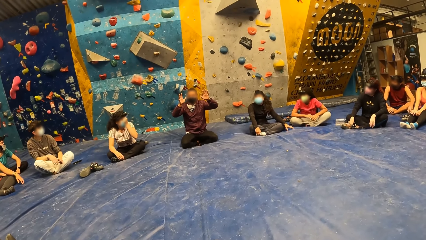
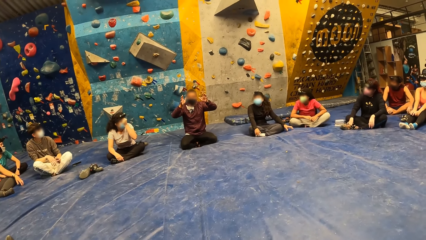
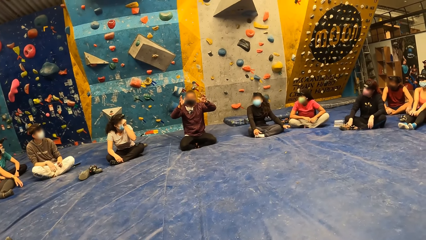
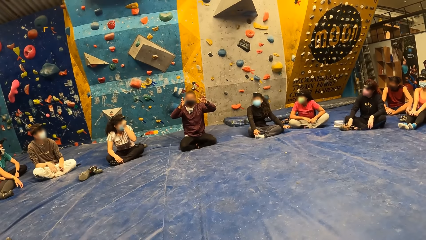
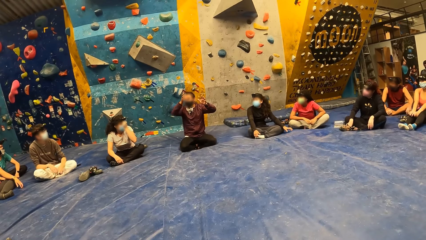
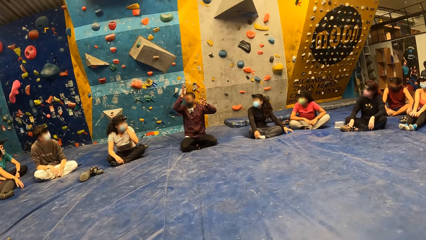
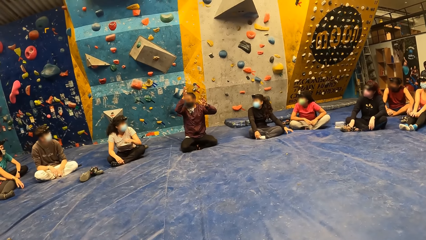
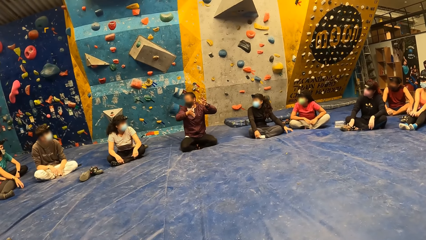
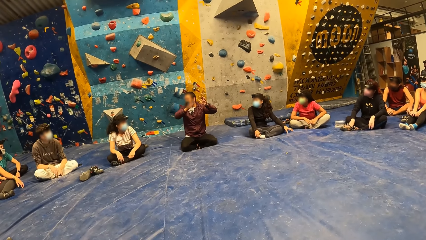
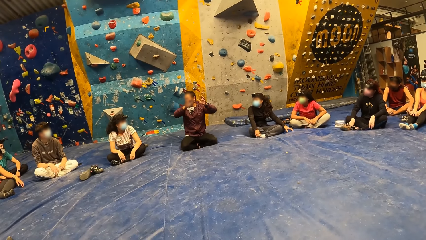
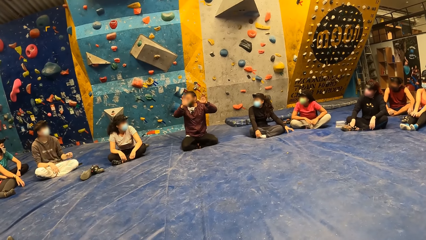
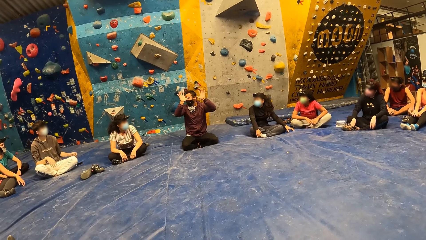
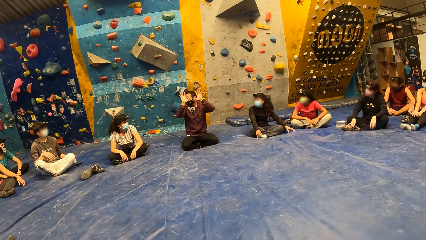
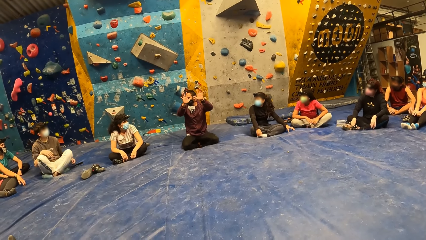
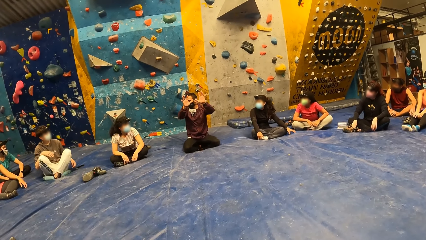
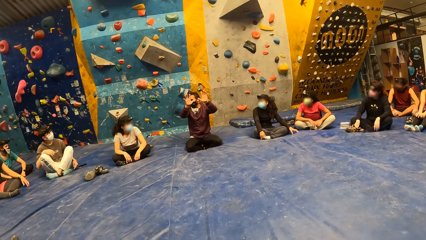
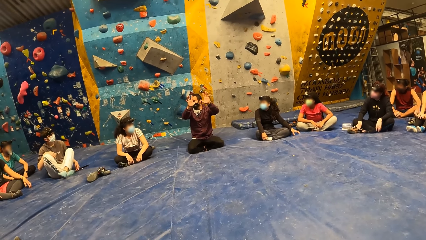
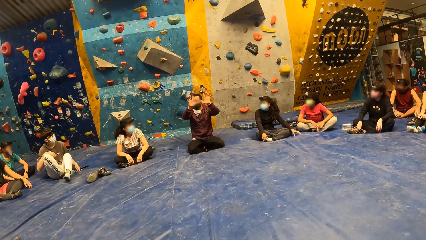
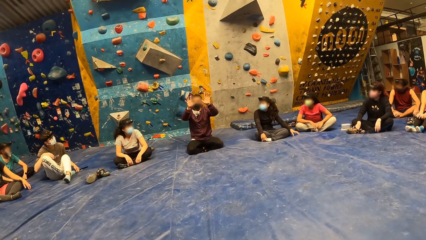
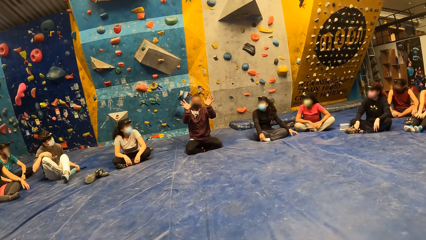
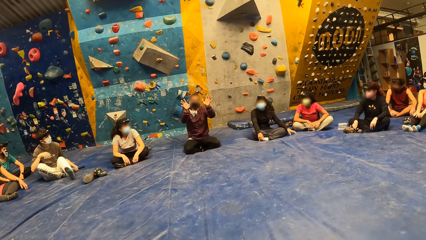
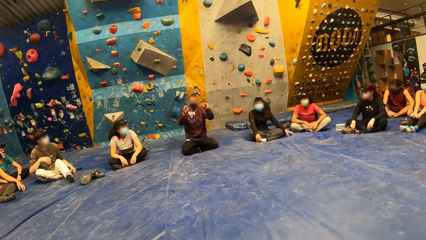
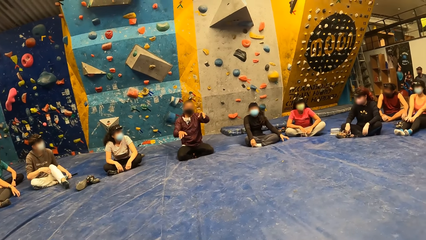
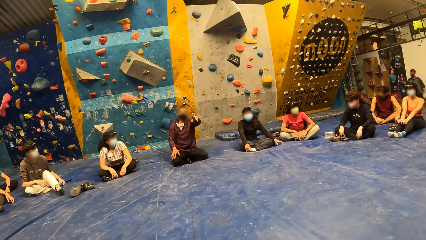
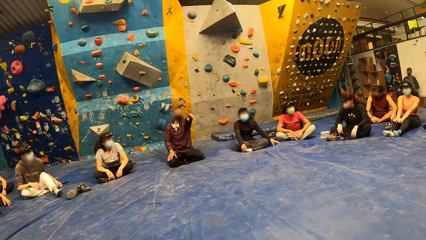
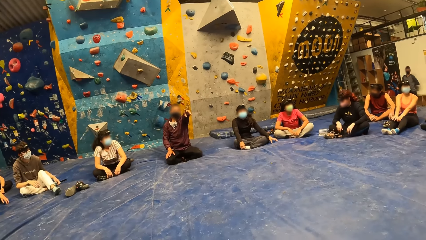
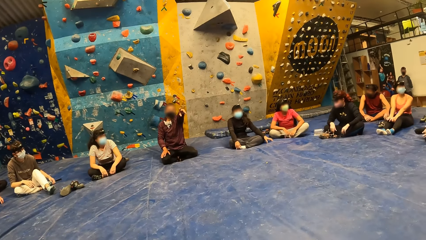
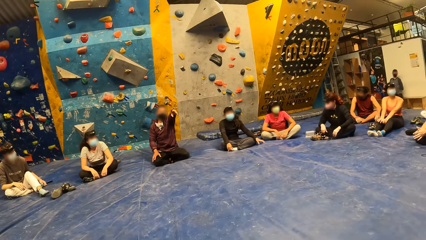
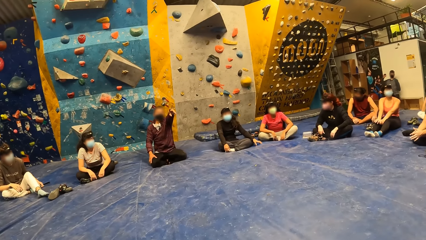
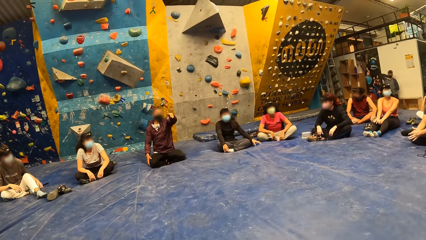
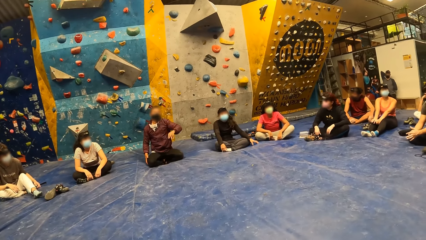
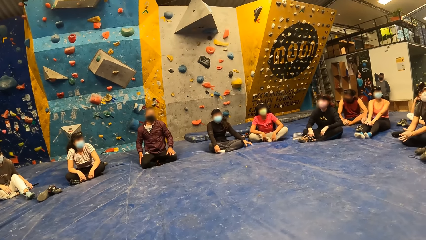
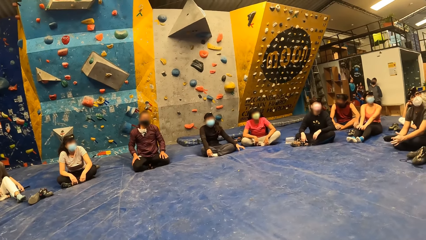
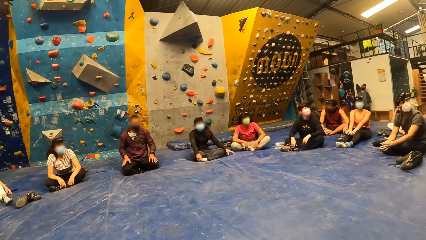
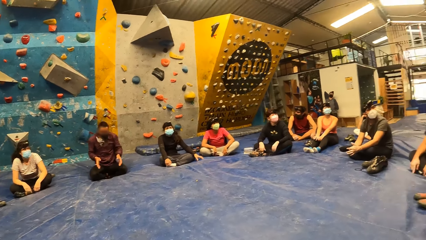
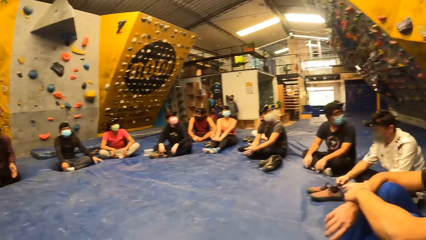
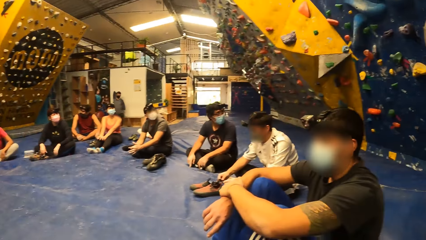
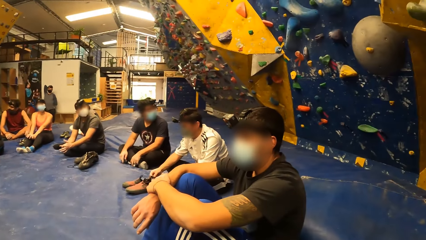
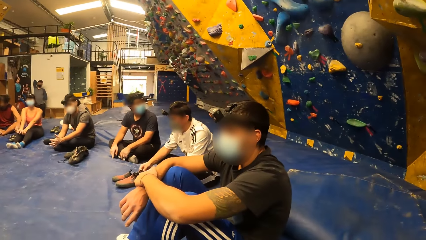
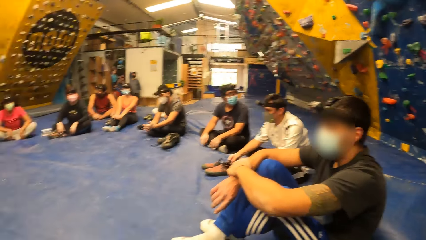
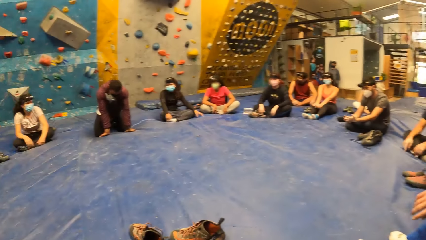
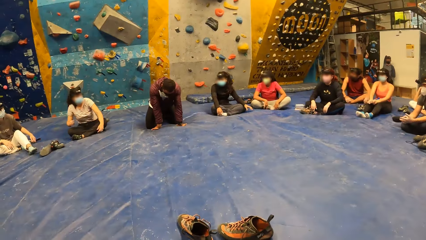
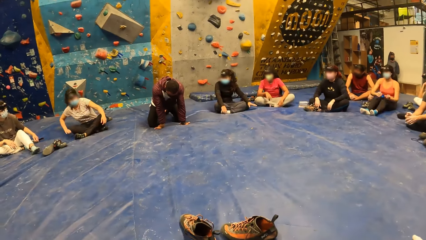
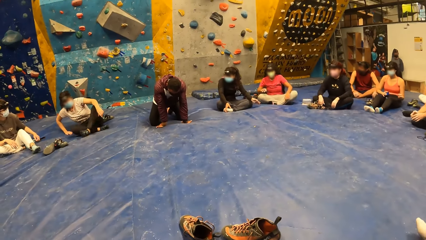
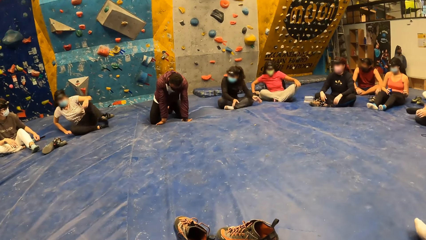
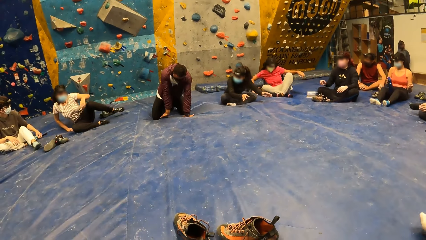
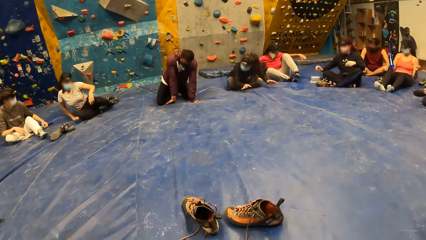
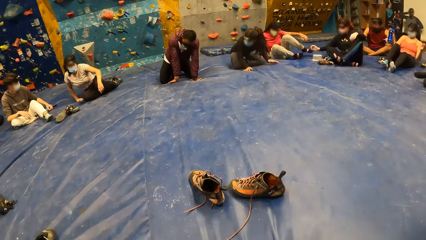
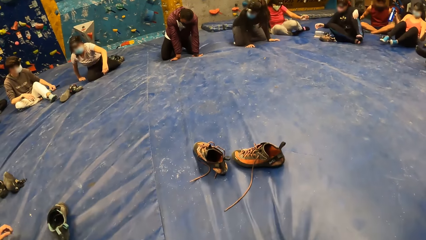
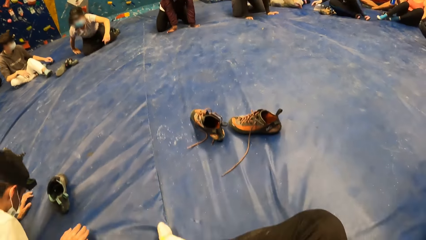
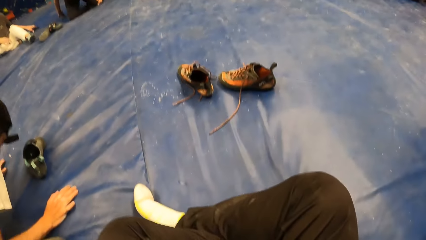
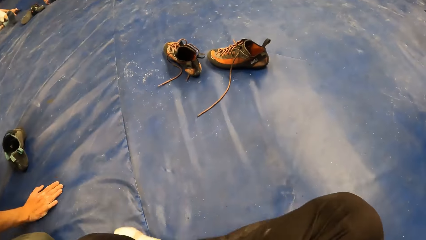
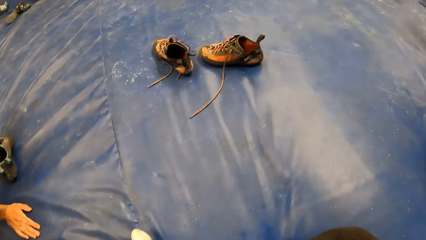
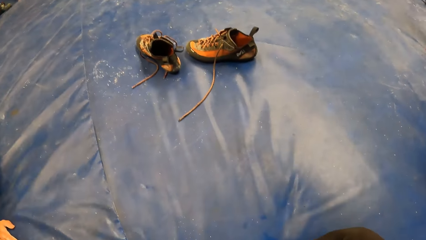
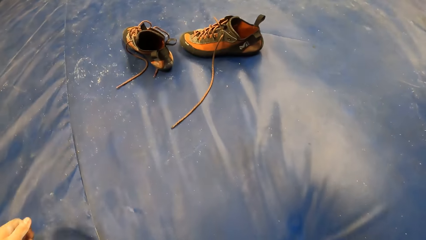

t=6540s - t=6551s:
The man brings down his right hand. The man brings down his left hand.

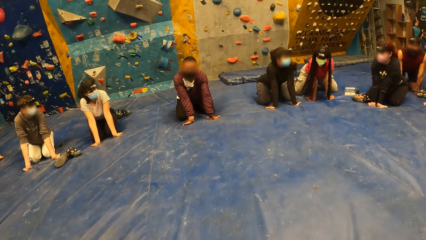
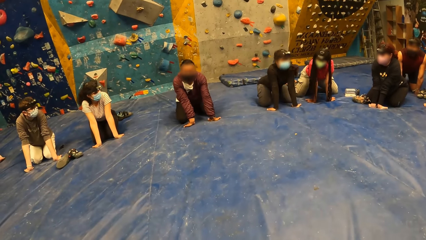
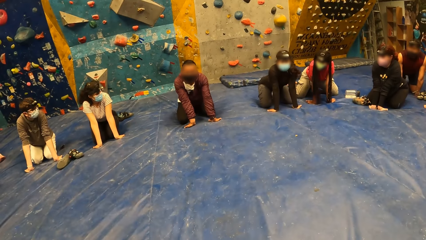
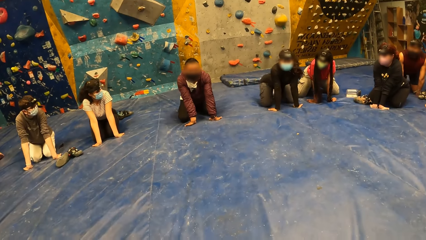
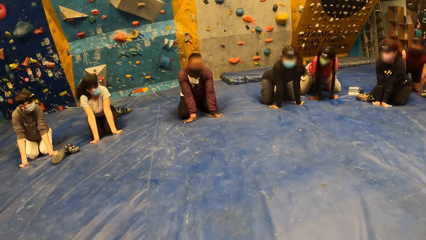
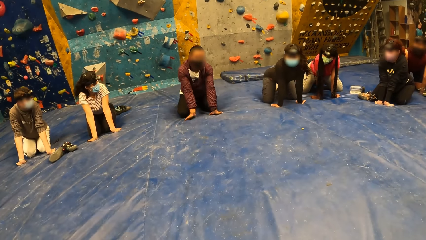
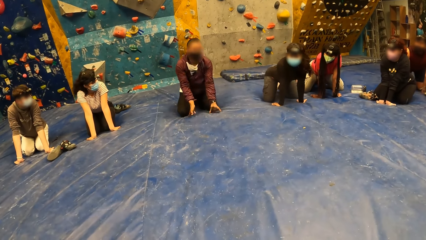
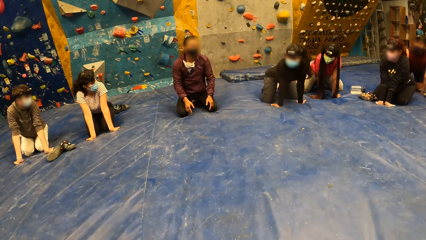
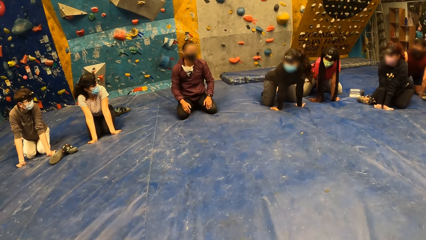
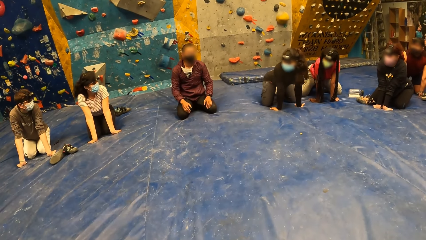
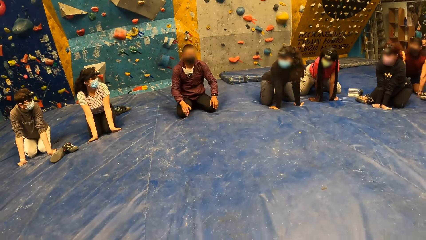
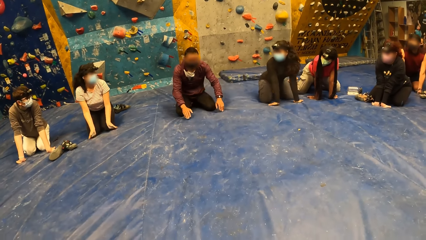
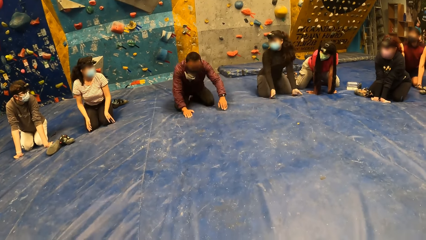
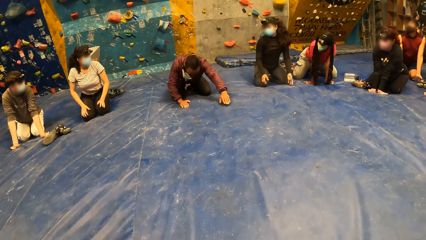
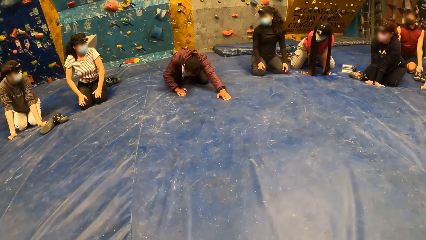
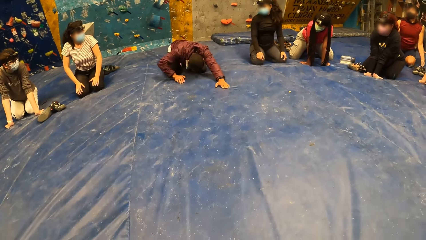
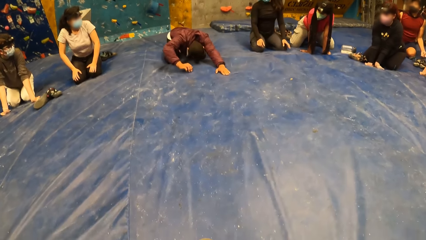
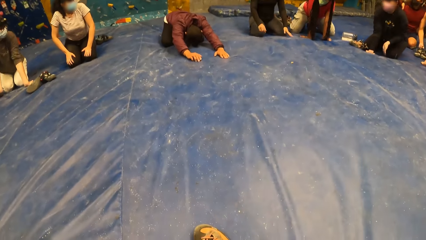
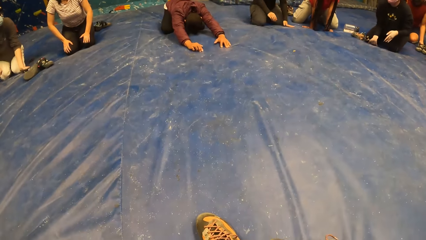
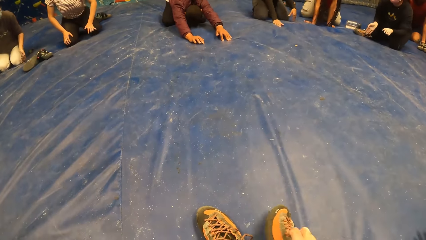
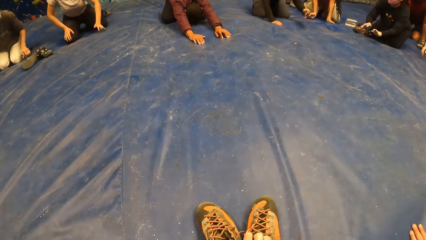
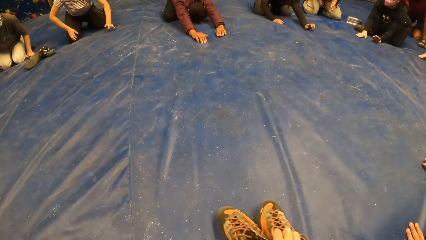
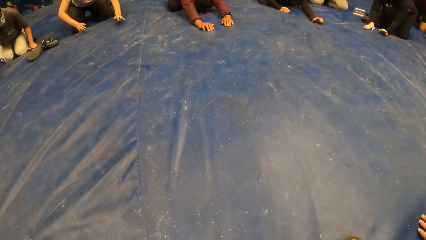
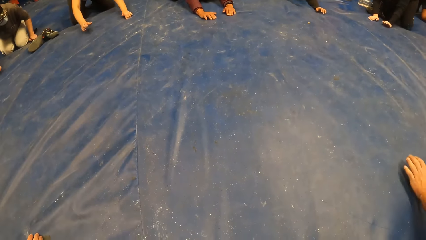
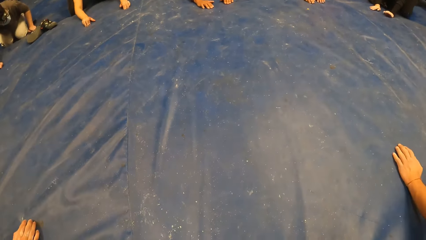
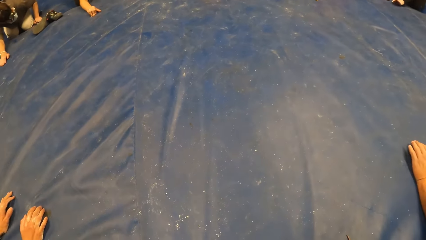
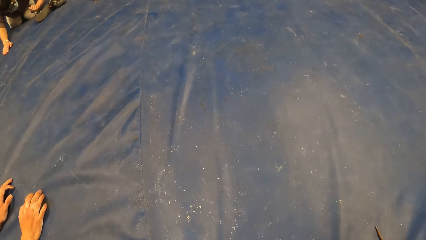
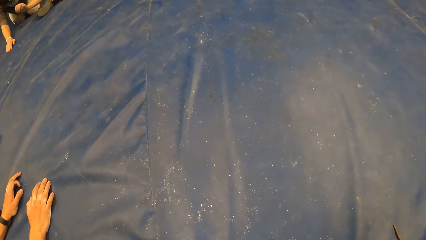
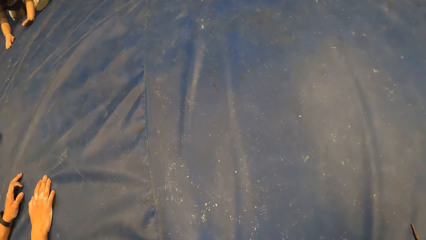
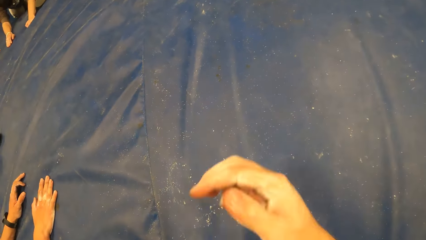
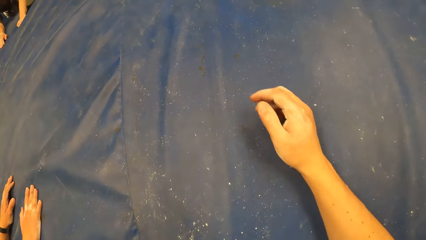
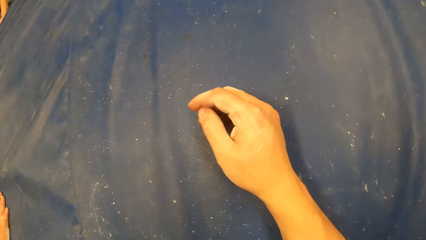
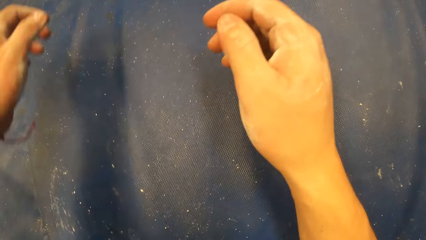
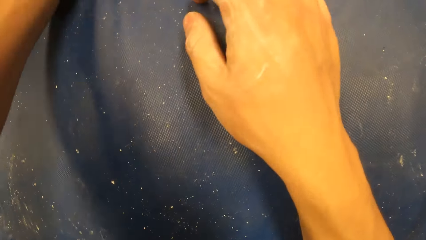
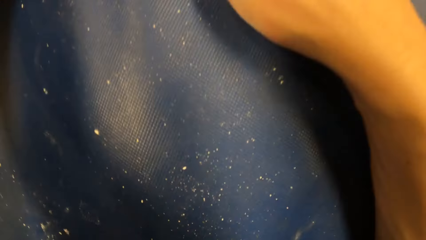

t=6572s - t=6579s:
The man stretches his back. The camera wearer picks up his shoes. He lays on the blue mat.
